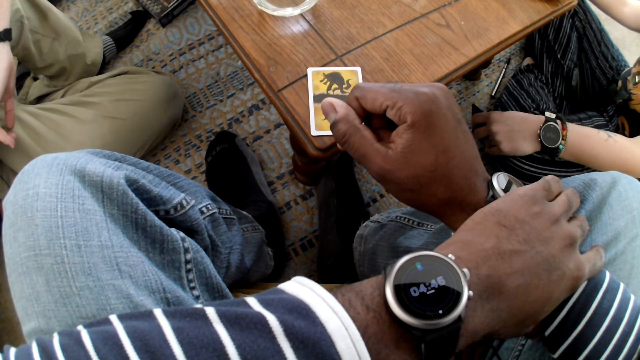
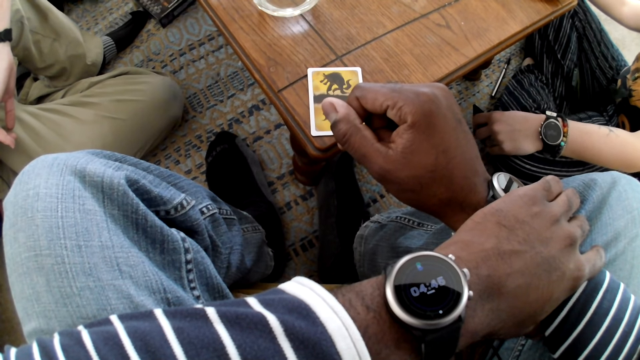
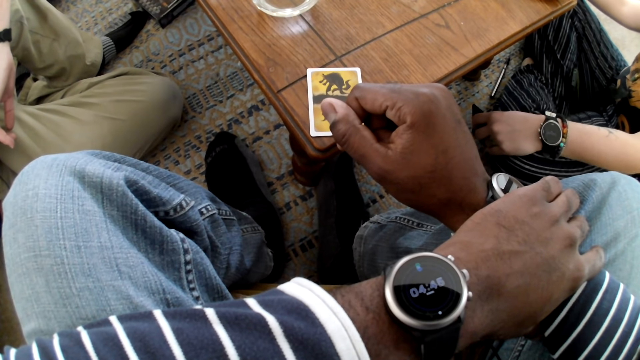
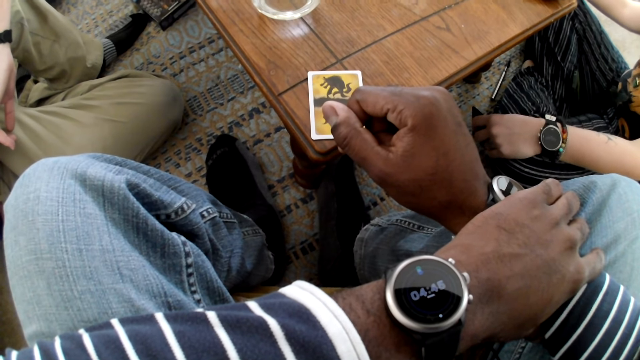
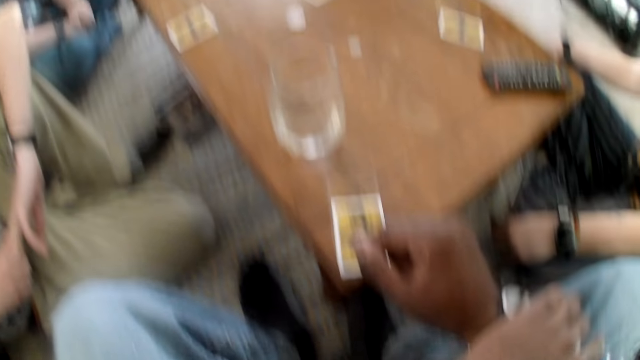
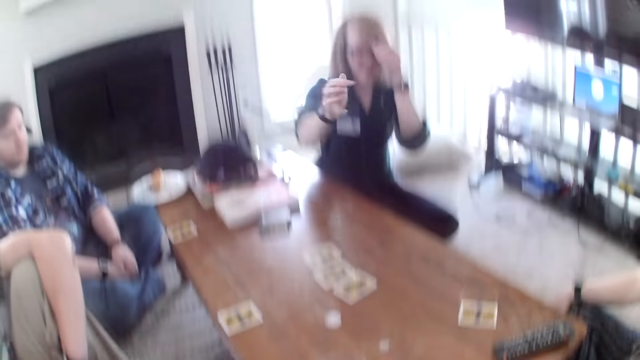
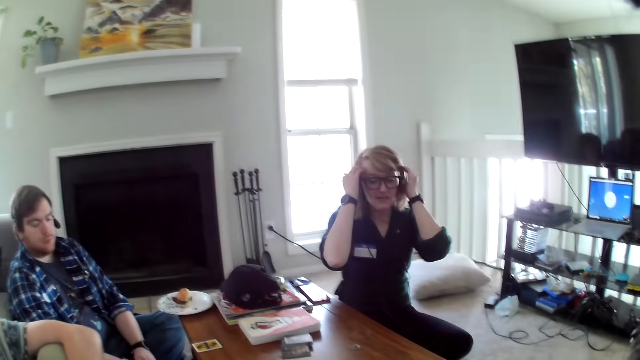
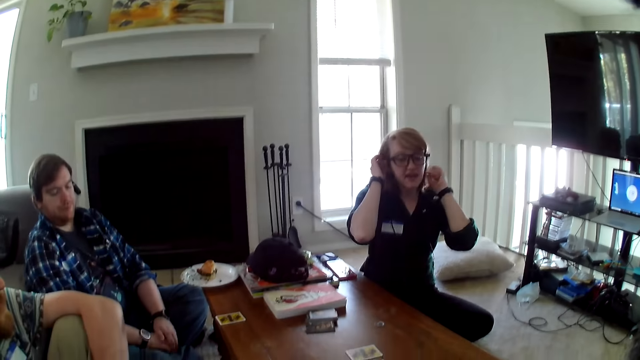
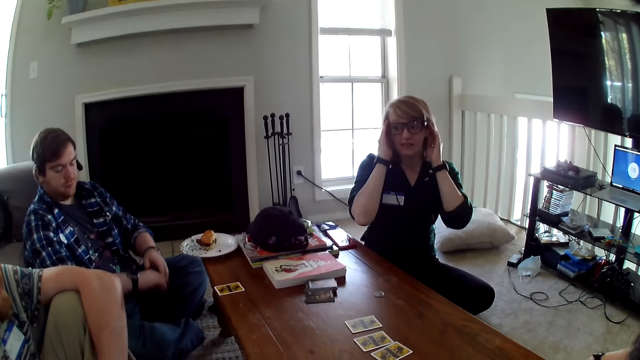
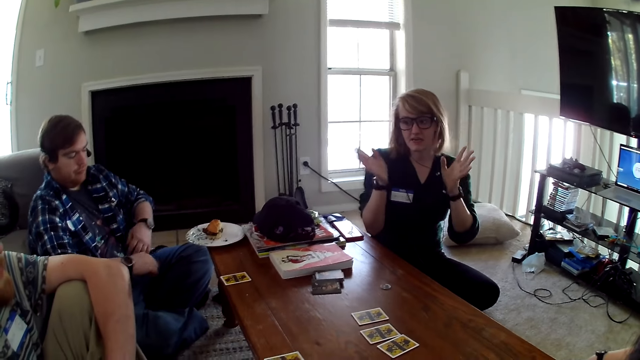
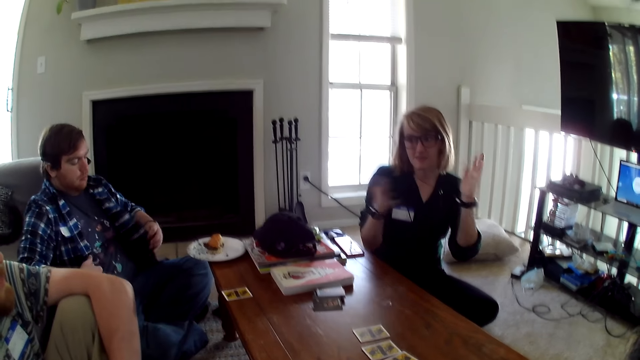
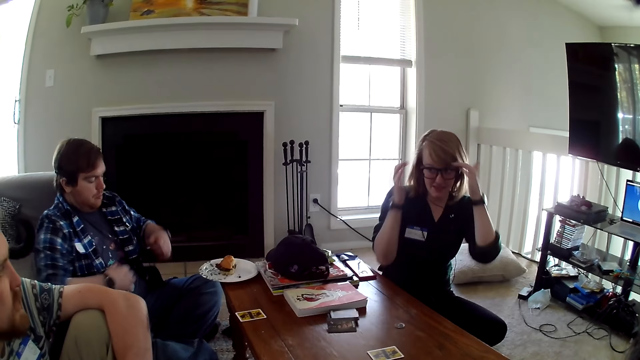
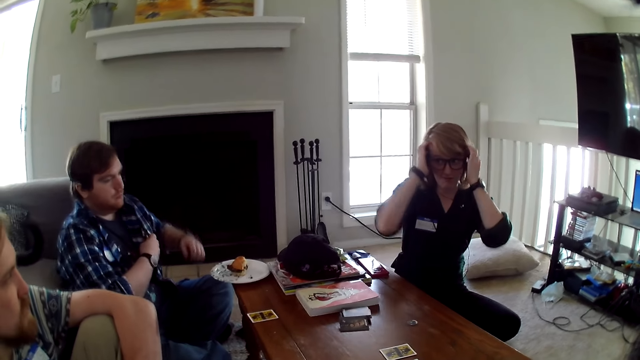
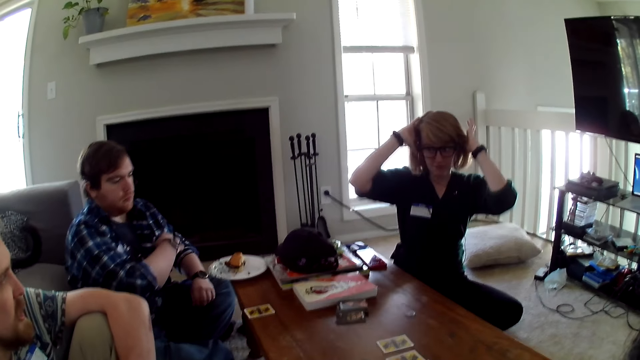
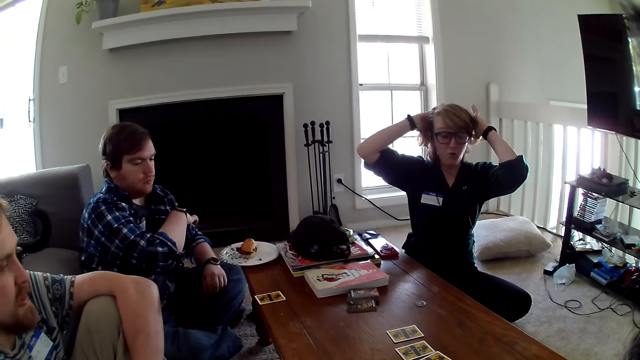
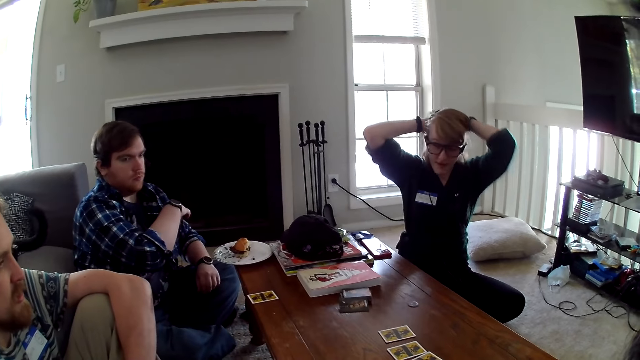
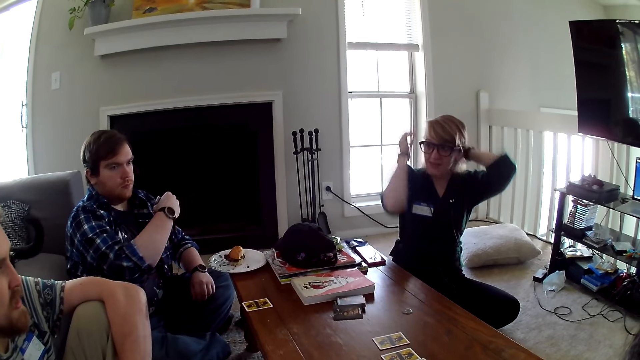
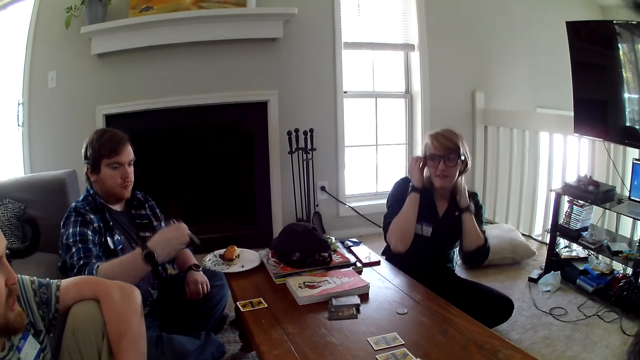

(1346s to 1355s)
A woman moves the hair. The woman touches the hair.

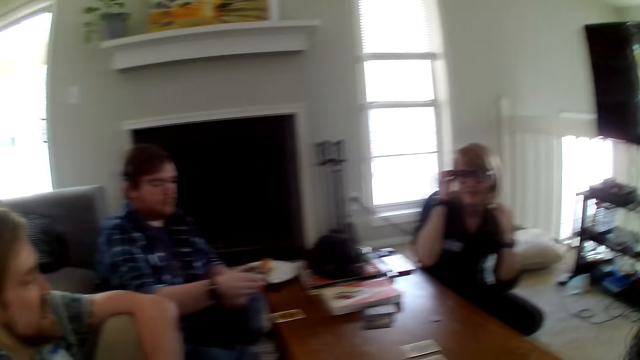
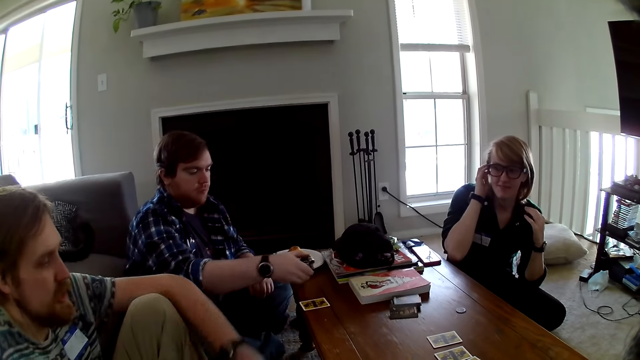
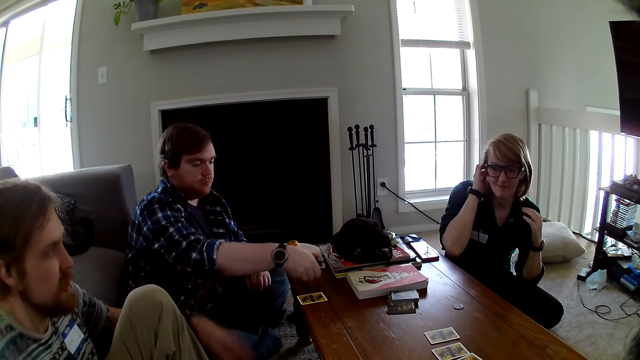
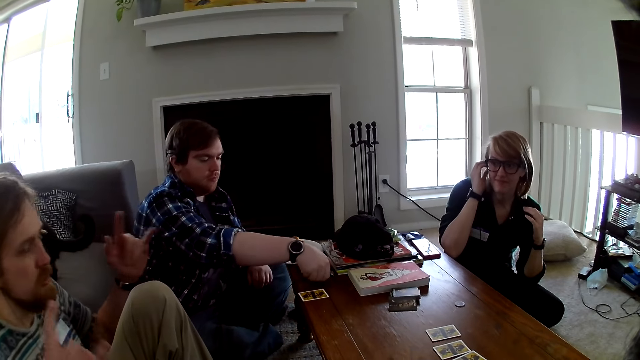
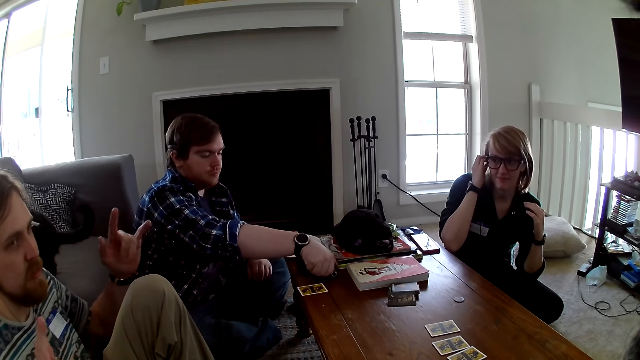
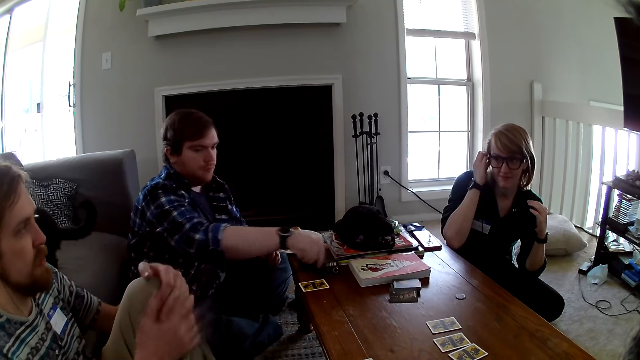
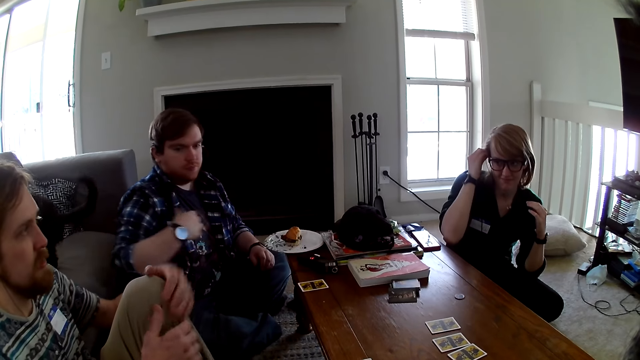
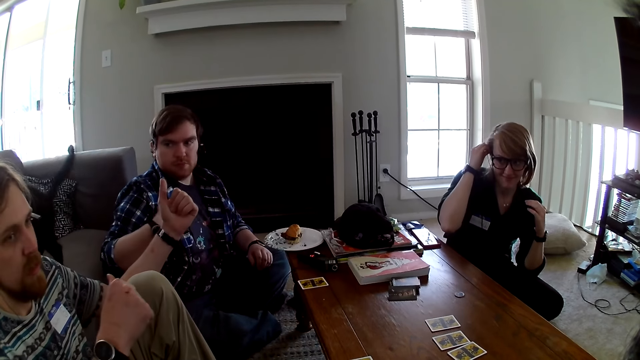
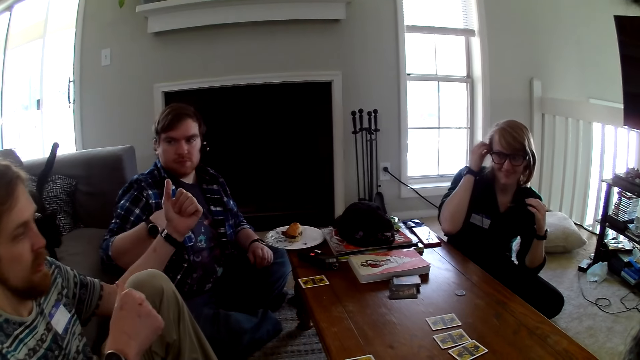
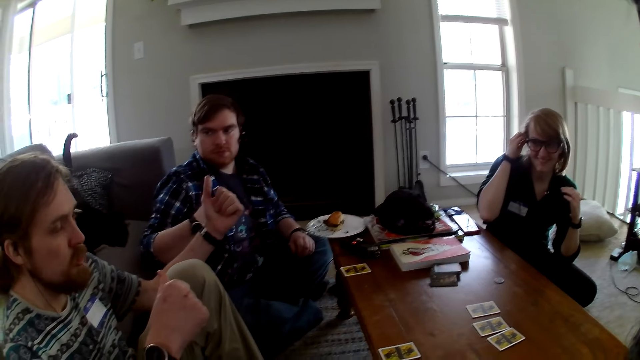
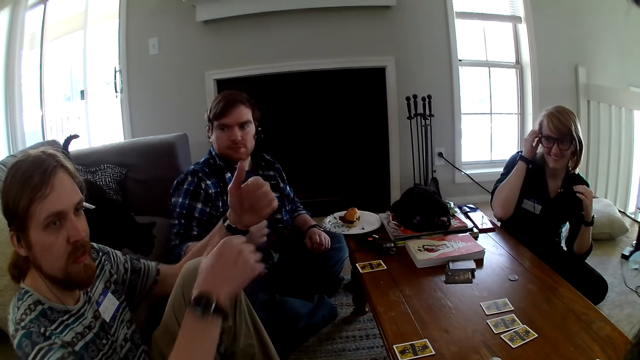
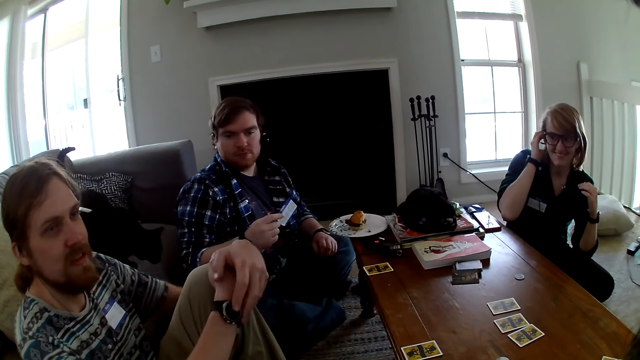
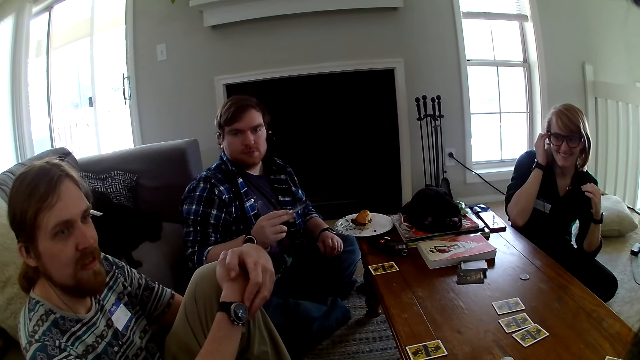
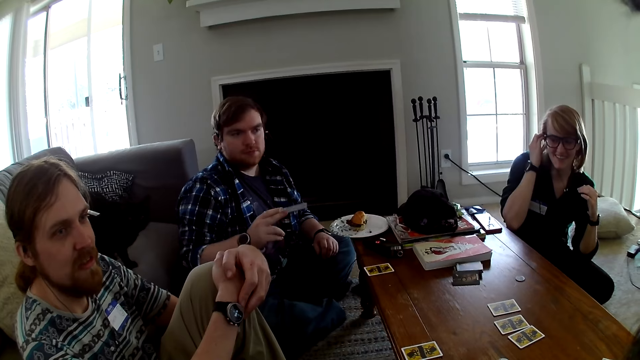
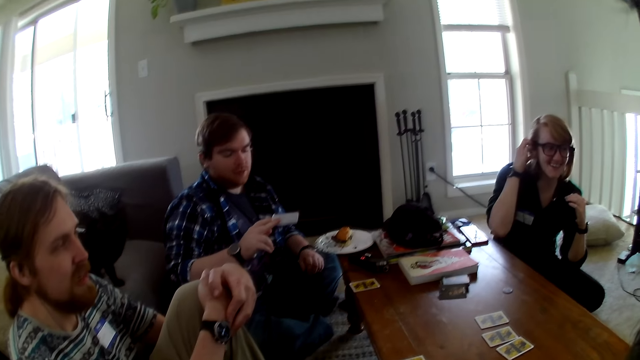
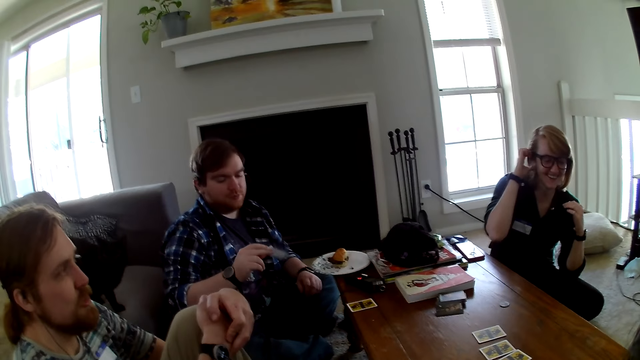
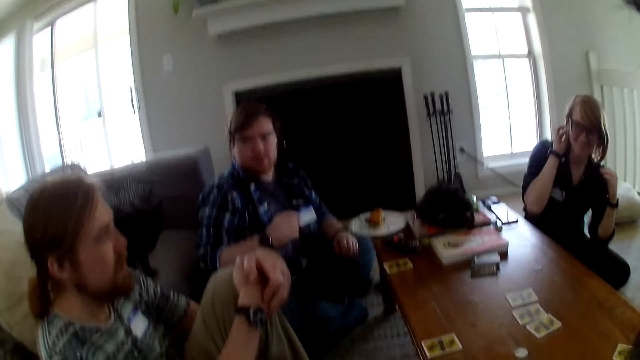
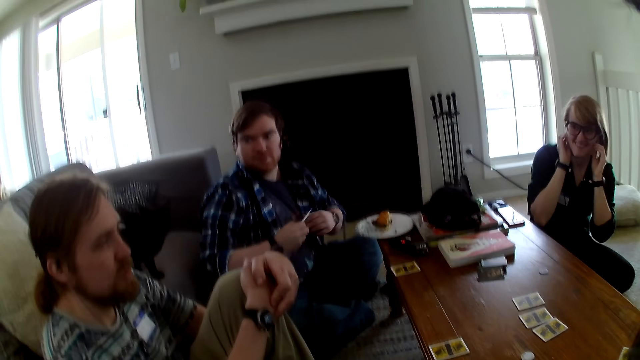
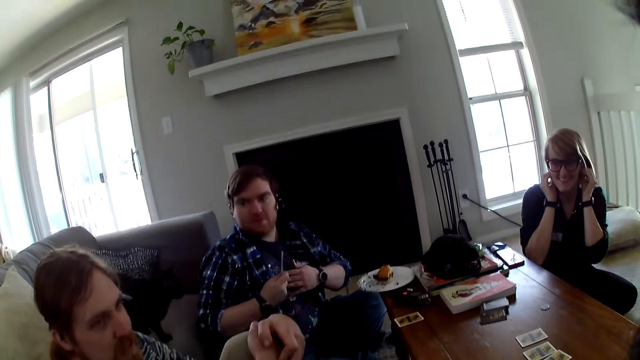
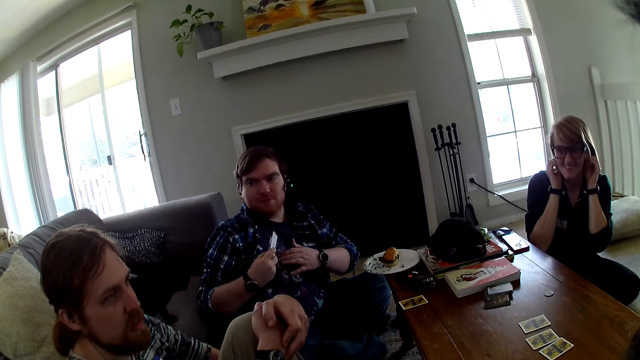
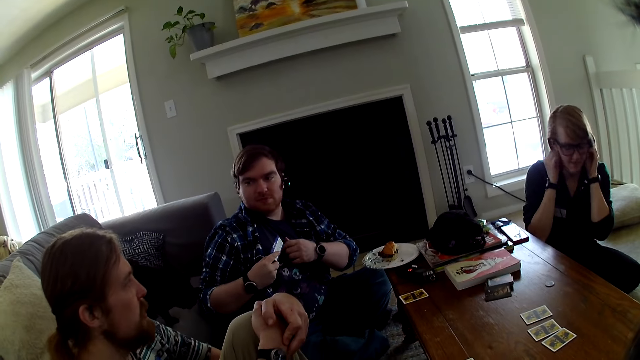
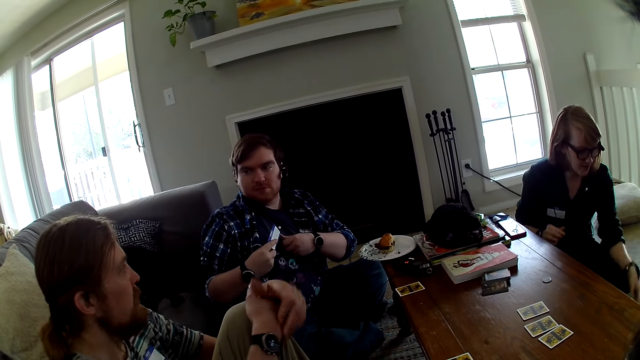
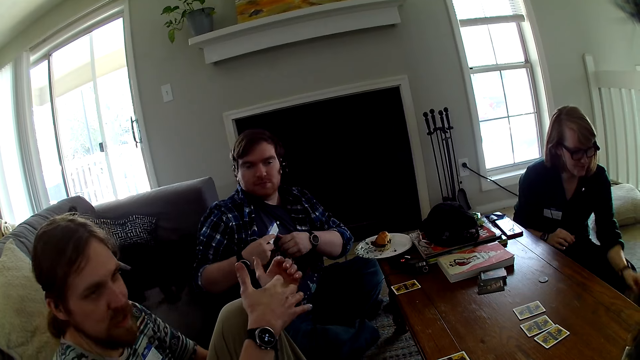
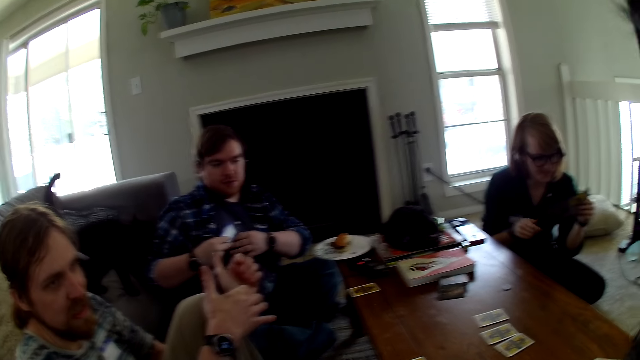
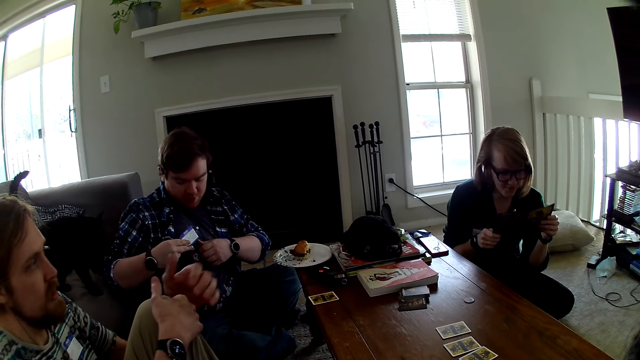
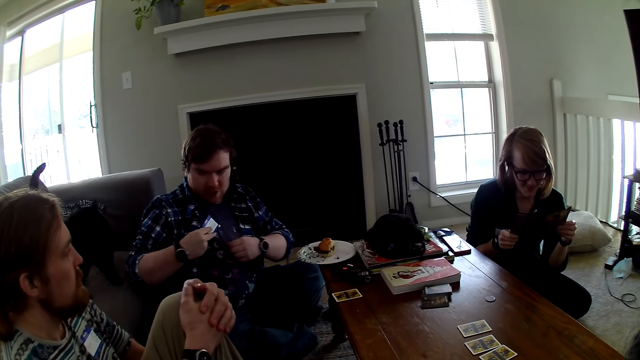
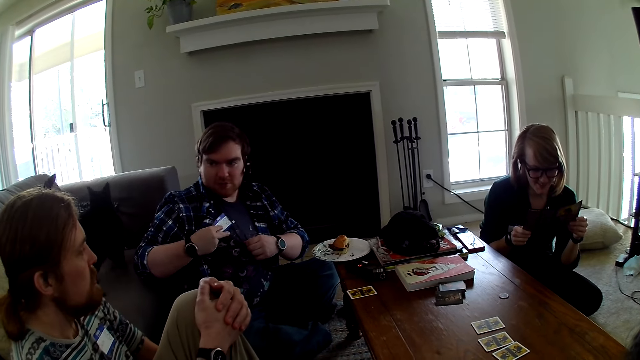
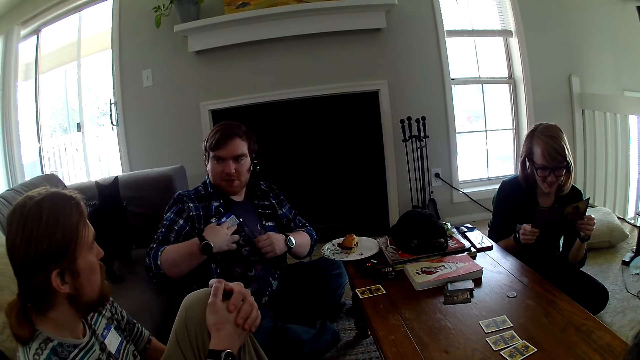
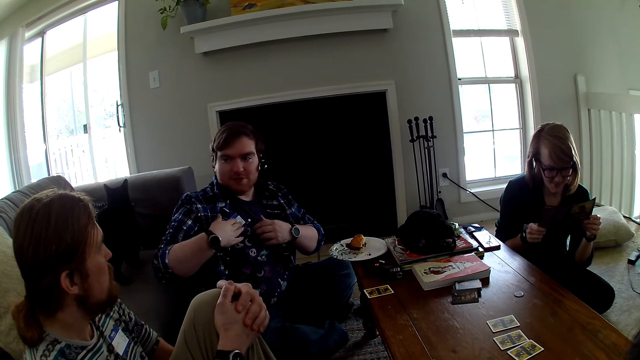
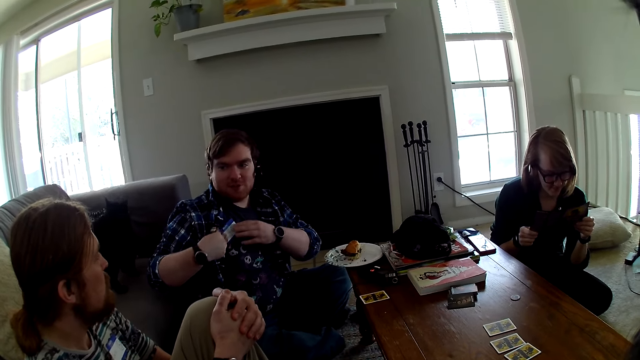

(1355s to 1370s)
A man talks with another person. A man moves the hand. Another man moves the hand. A woman looks at the paper.
